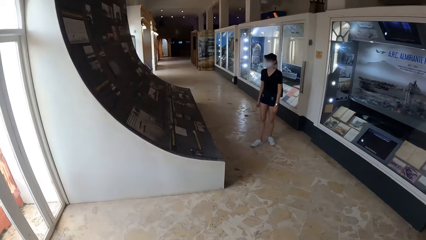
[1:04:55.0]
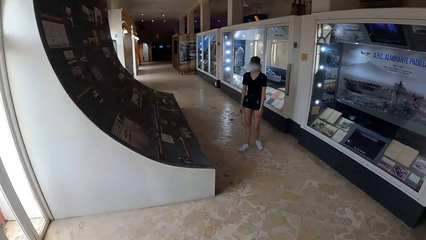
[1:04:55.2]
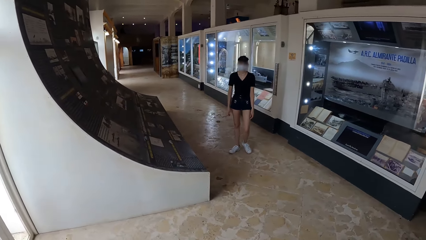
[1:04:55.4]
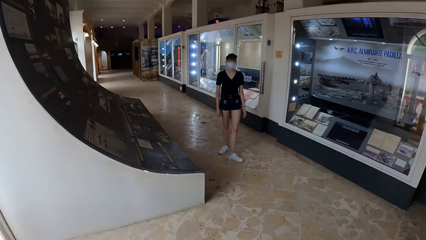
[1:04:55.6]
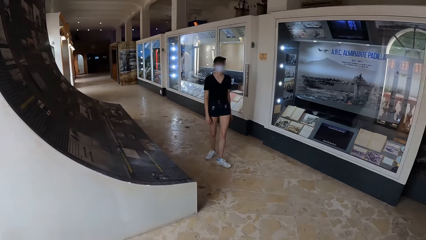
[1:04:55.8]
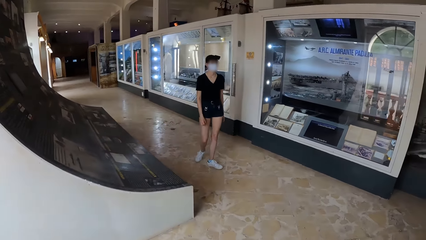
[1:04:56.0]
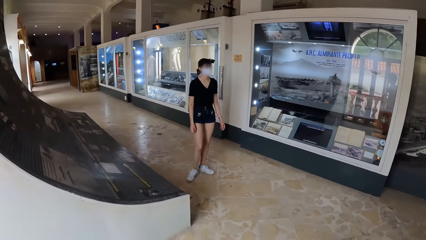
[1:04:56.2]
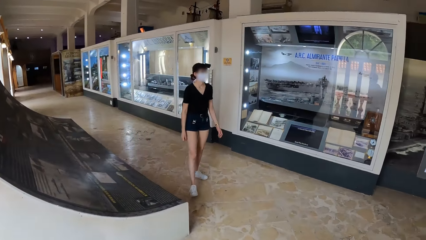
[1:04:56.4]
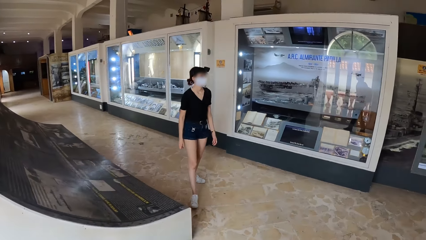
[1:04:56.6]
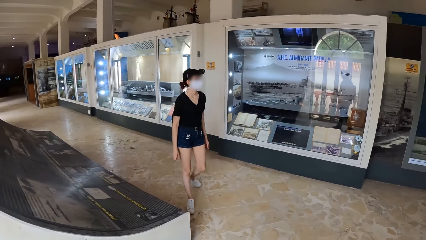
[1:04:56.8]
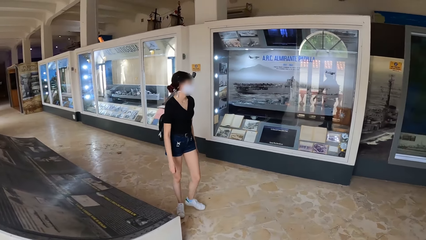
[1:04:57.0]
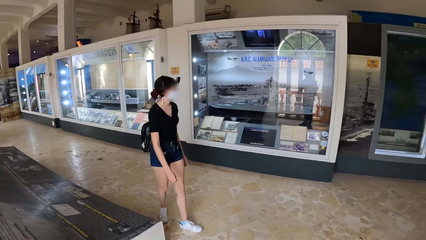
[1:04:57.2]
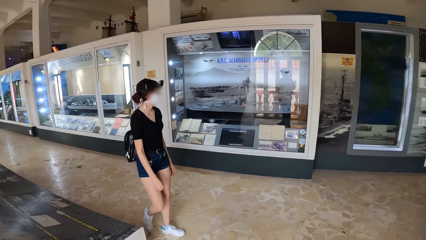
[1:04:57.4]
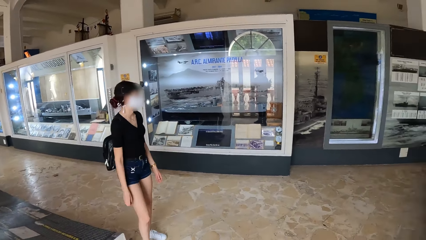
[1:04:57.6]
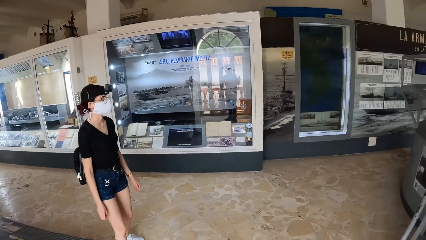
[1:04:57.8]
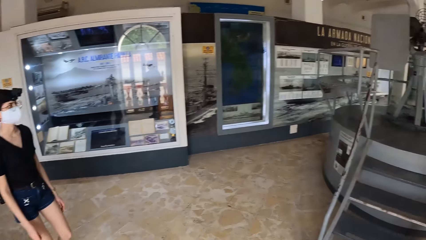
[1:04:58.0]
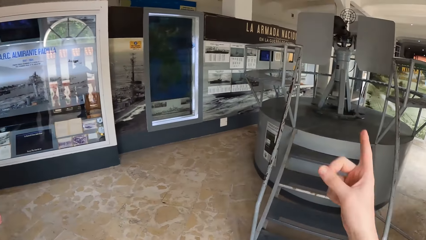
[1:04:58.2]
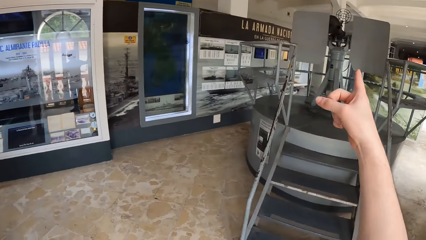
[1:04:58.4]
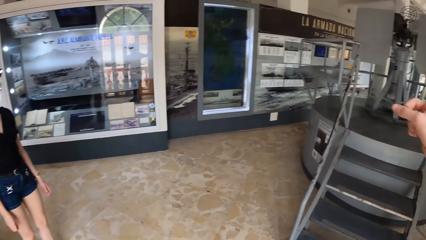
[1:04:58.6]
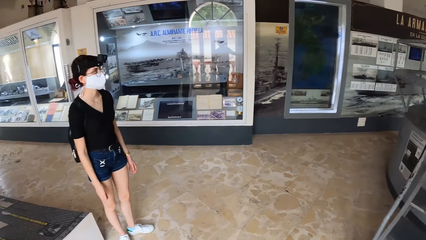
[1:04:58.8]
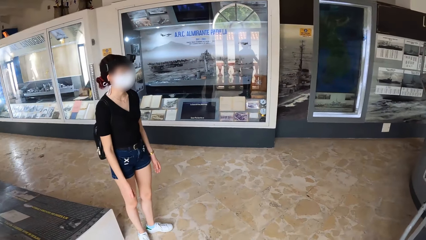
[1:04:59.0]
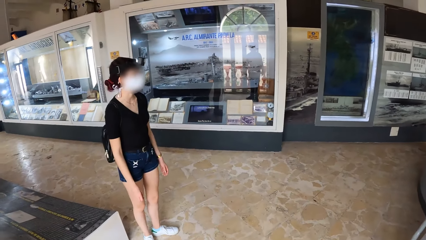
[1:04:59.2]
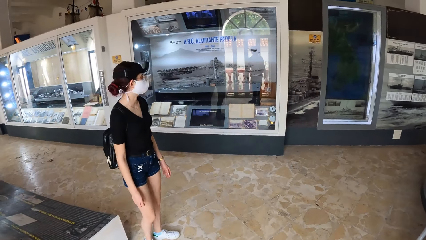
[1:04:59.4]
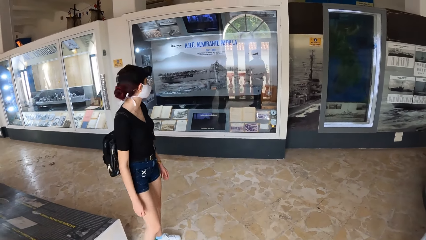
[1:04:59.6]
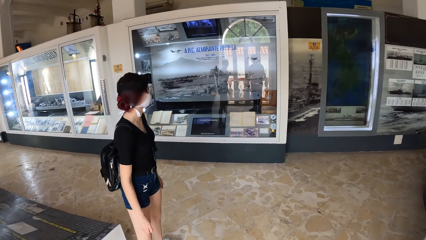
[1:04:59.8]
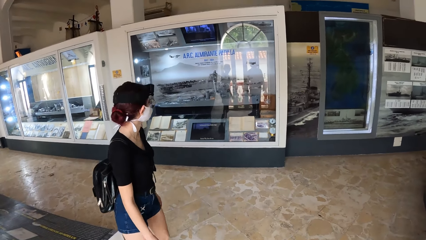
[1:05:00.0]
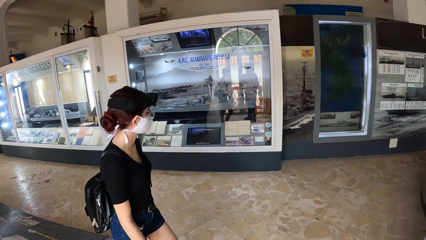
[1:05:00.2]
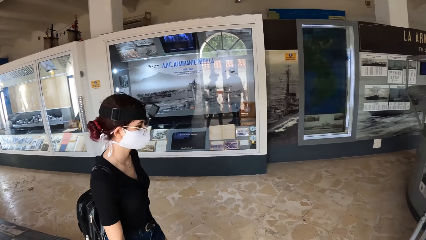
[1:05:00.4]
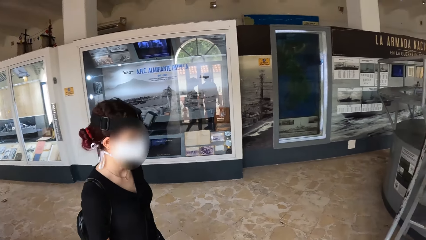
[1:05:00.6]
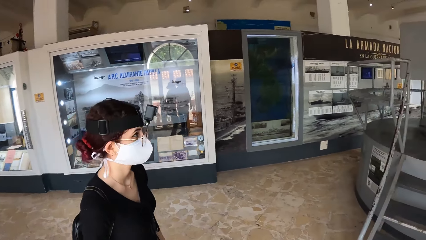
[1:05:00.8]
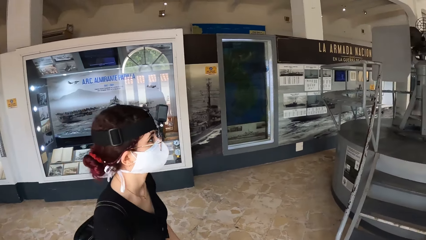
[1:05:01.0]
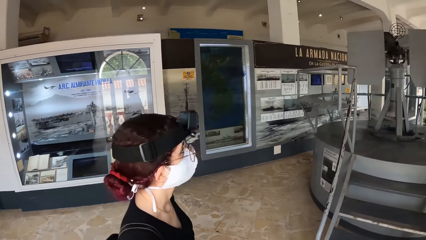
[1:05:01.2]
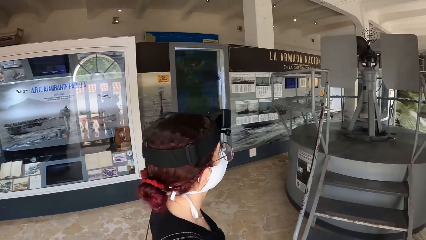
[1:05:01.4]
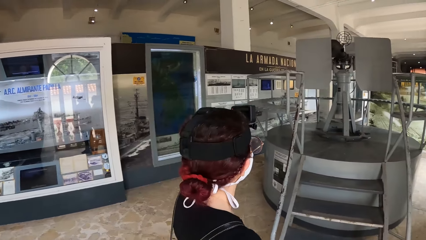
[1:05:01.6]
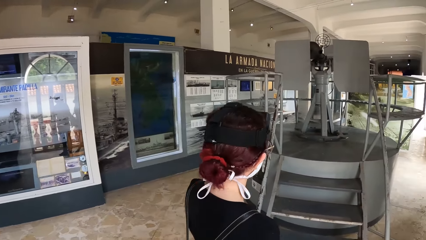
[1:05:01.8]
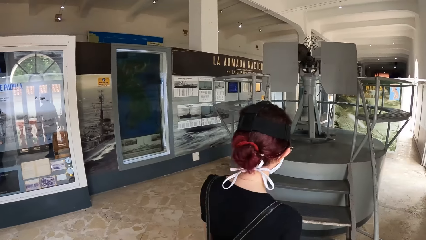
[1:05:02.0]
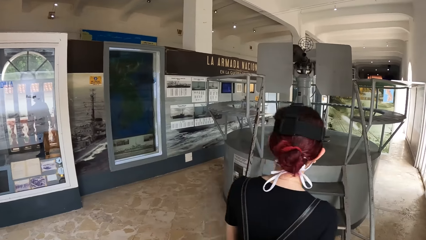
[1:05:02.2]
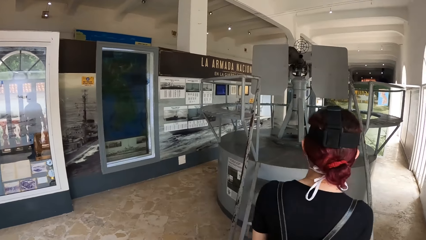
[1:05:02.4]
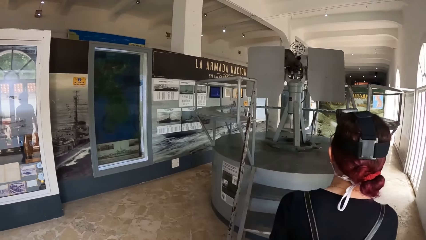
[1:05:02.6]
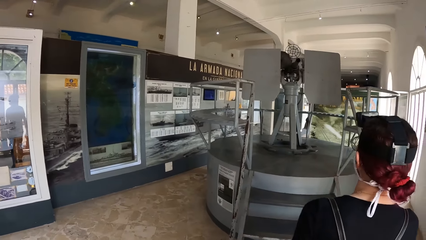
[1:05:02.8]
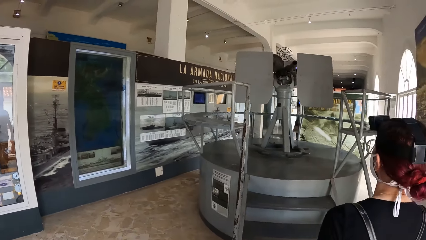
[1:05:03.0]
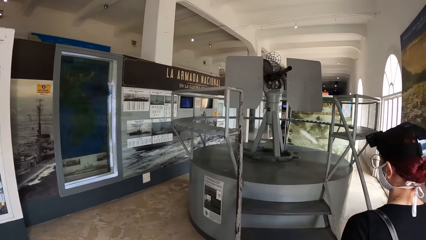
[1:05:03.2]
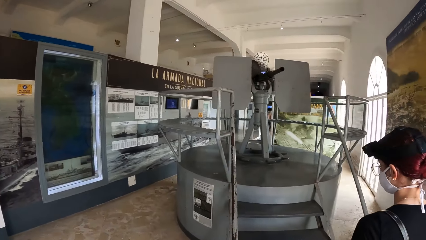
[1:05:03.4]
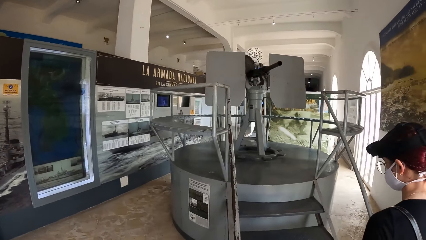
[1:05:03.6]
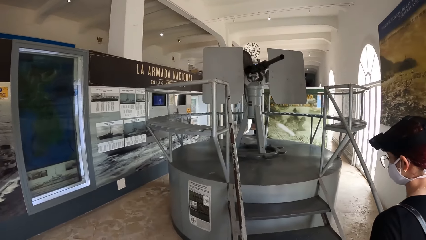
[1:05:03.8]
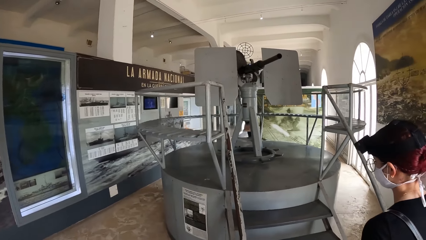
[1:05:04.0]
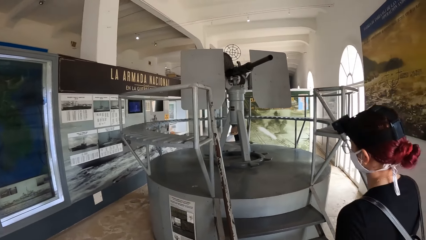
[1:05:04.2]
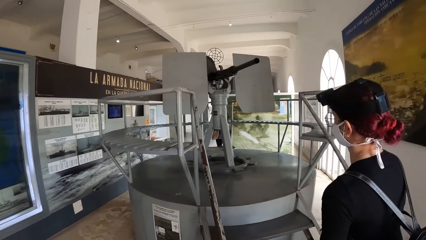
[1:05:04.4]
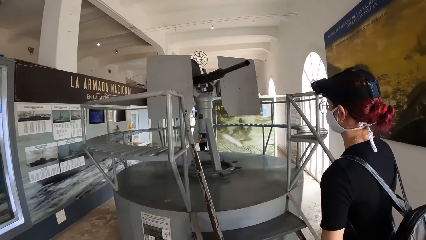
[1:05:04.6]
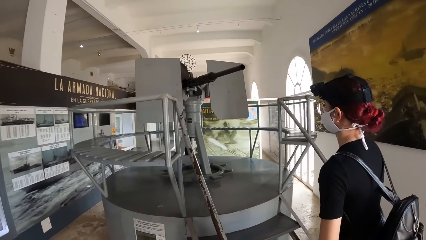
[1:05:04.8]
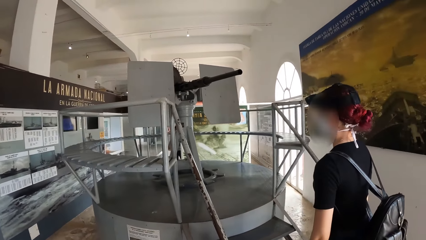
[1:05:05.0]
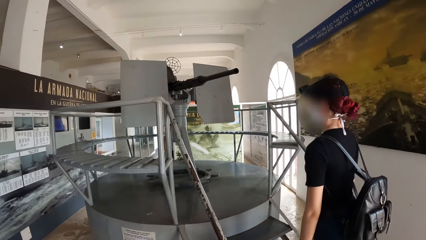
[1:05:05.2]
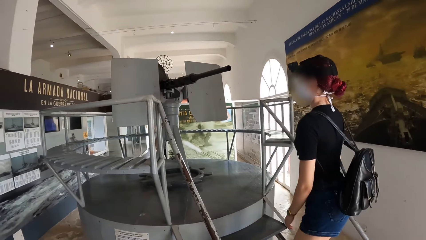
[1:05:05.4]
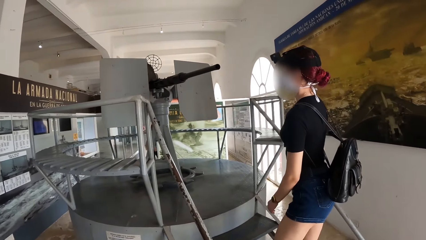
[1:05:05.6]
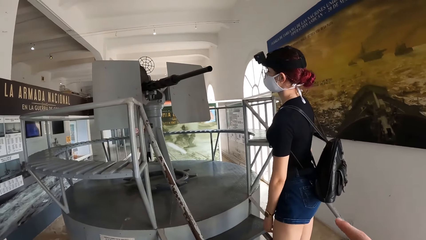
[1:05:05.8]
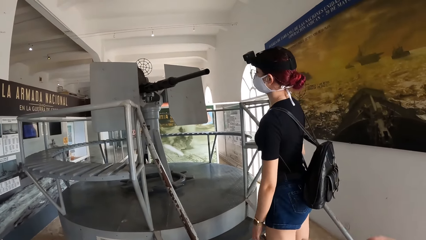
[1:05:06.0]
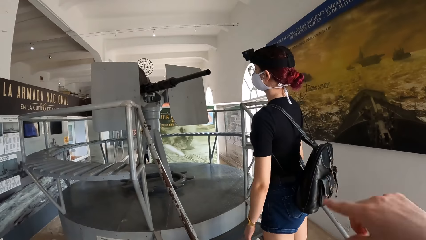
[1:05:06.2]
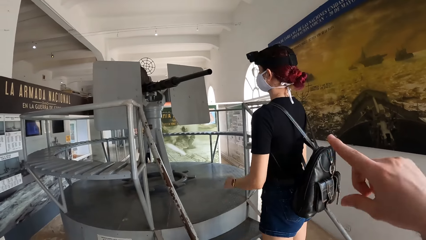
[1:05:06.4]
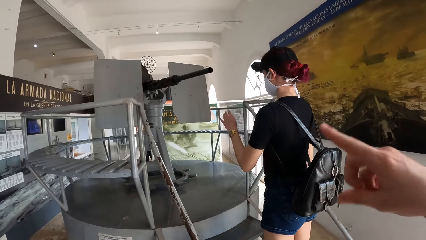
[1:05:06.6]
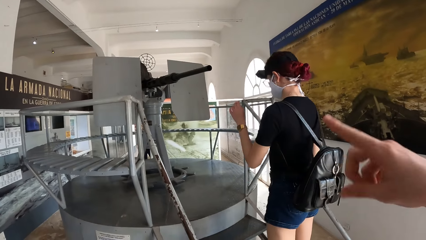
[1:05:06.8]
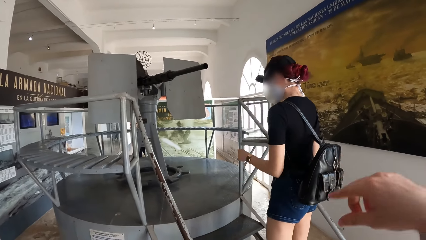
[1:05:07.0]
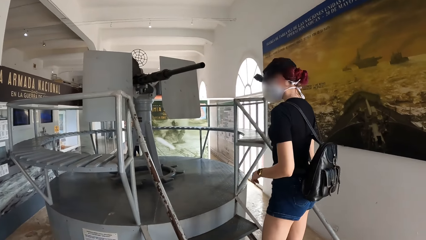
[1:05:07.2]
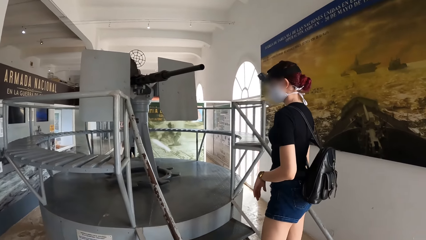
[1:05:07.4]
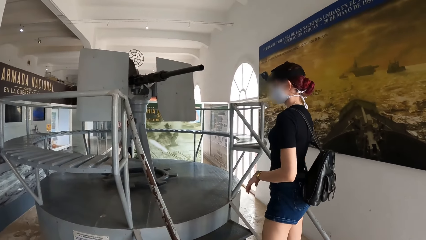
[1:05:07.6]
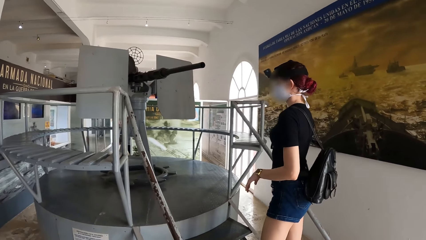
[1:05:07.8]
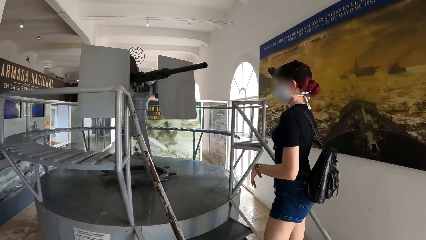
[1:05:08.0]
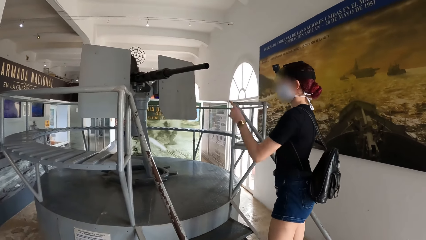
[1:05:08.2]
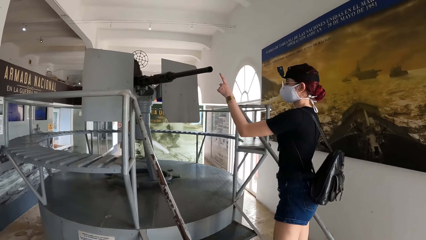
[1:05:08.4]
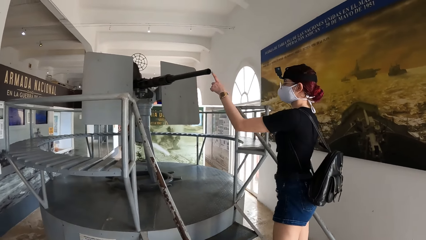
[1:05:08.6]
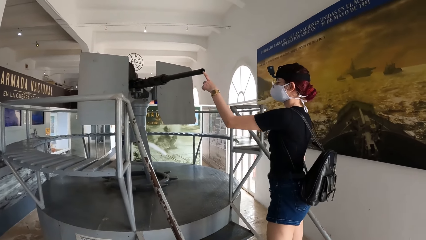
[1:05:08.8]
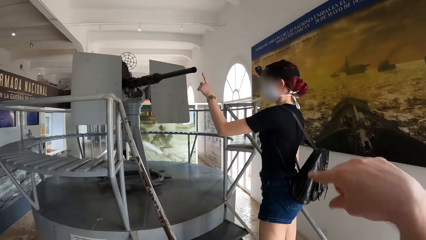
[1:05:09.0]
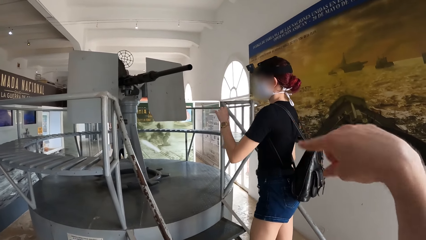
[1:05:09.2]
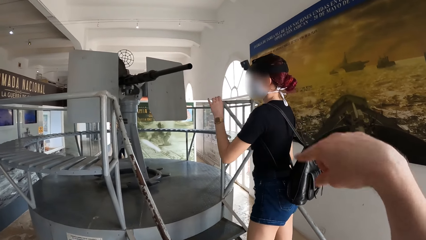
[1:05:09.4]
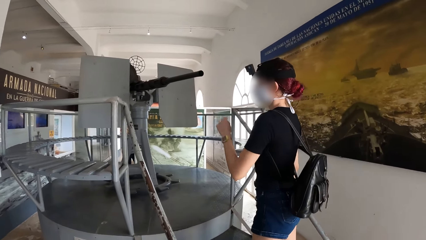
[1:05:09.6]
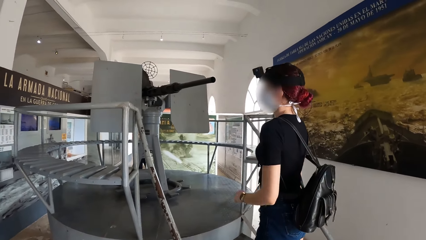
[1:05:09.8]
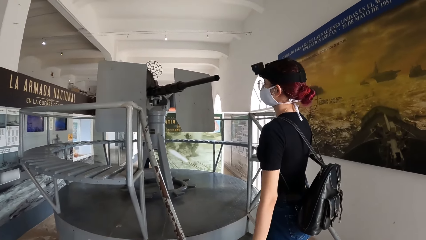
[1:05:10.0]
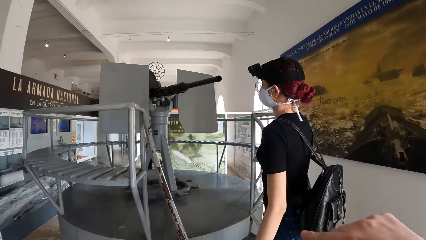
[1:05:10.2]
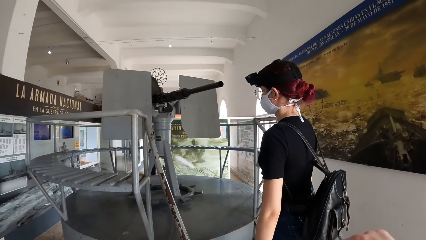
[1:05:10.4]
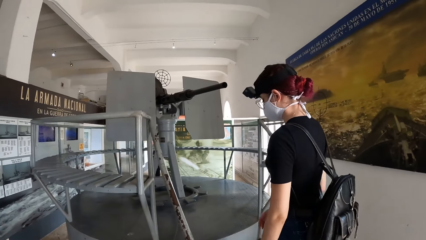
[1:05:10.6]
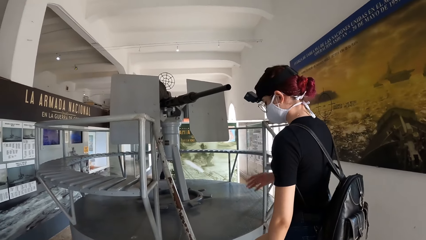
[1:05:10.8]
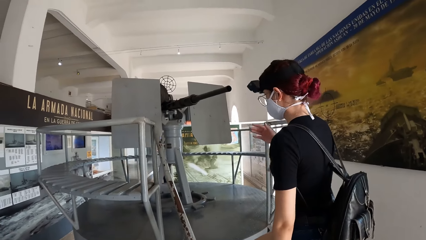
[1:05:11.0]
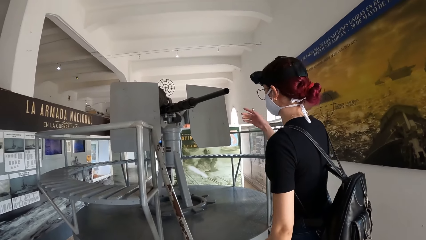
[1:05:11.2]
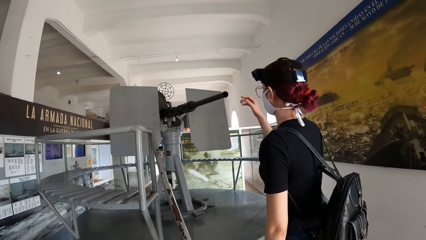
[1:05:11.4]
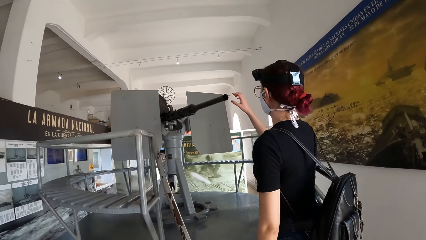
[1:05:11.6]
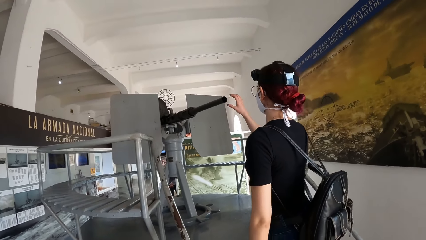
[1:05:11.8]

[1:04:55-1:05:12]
The camera wearer points his right hand forward at the gun. The woman climbs up the stairs. She walks towards the gun area. The camera wearer gesticulates with his right hand. He interacts with the woman. The woman touches the machine gun with her left hand index finger.
